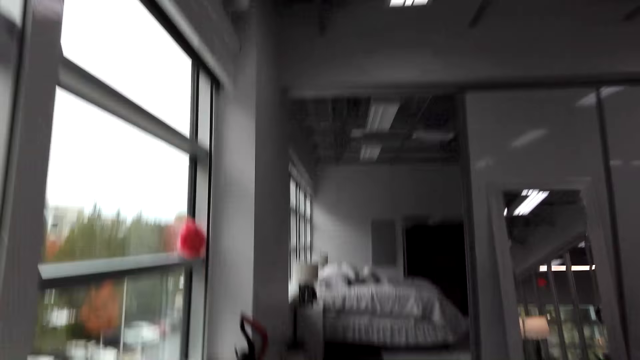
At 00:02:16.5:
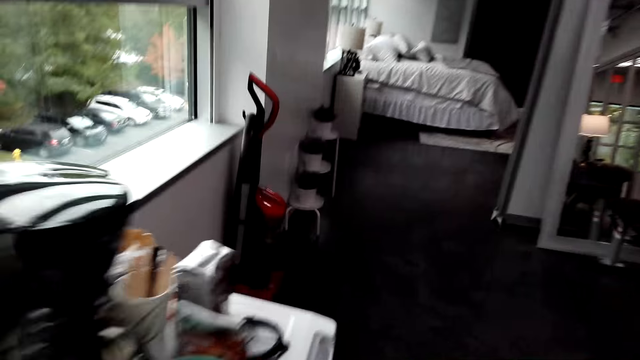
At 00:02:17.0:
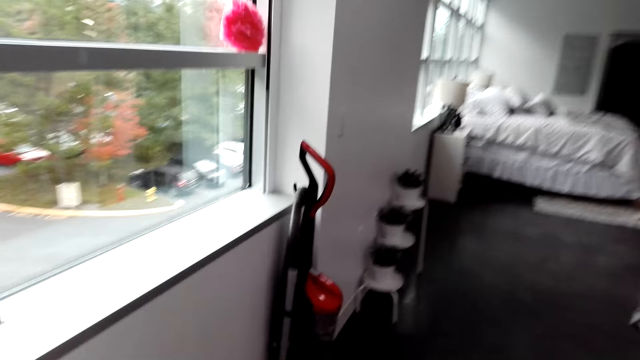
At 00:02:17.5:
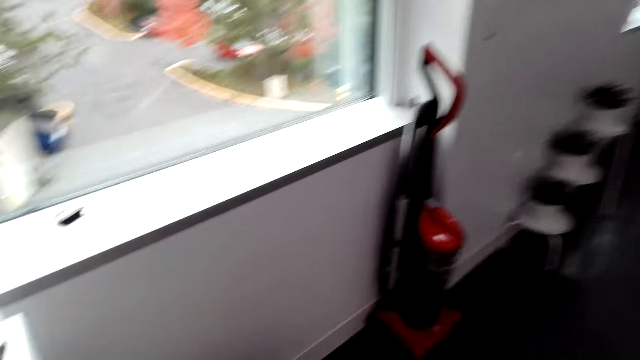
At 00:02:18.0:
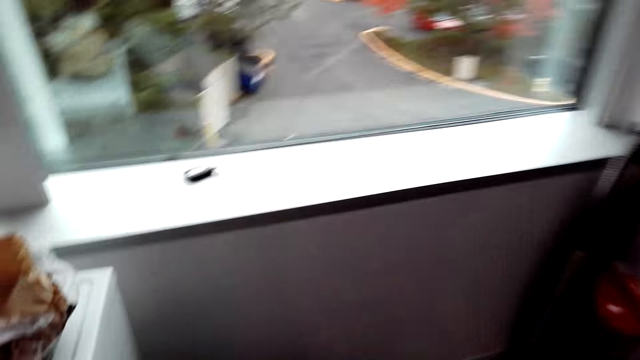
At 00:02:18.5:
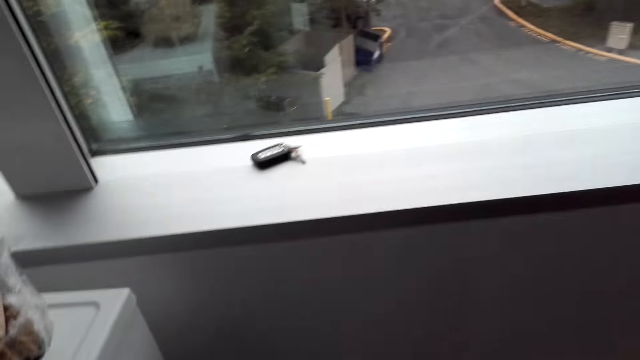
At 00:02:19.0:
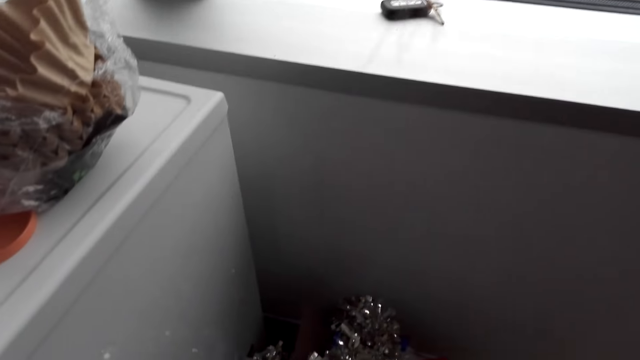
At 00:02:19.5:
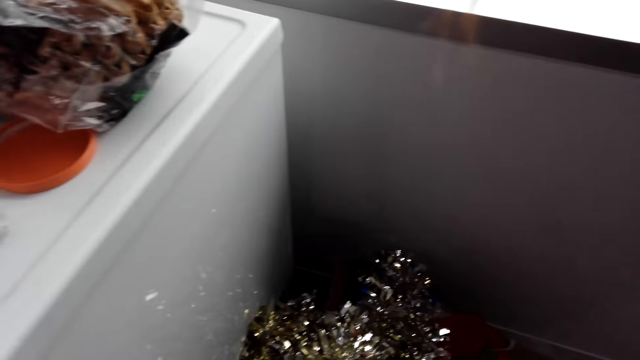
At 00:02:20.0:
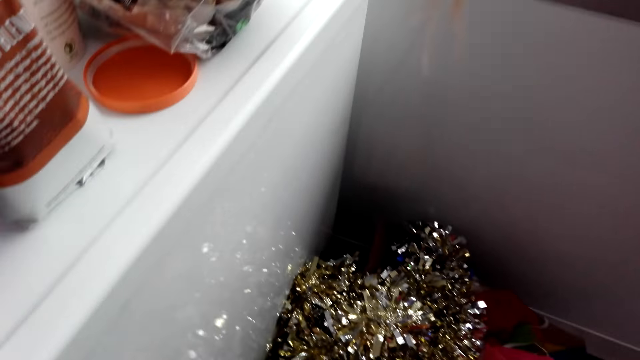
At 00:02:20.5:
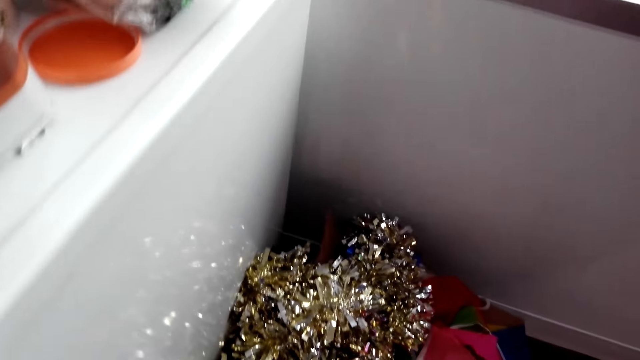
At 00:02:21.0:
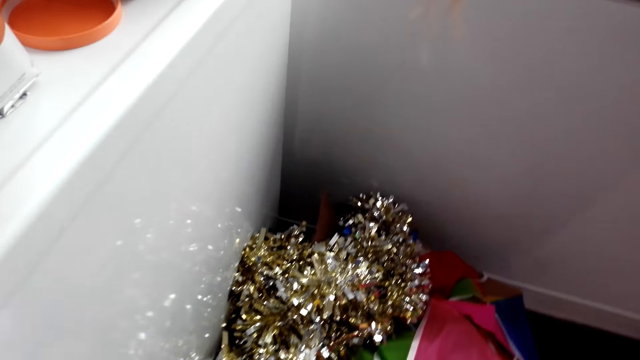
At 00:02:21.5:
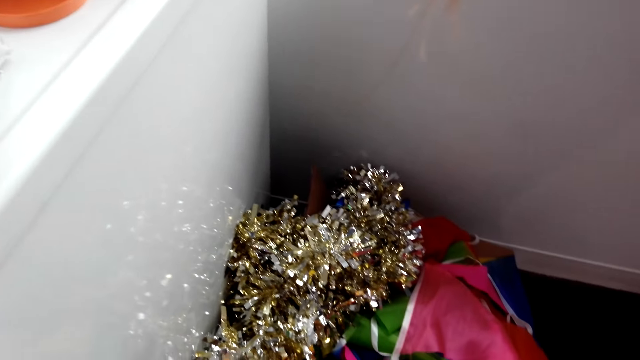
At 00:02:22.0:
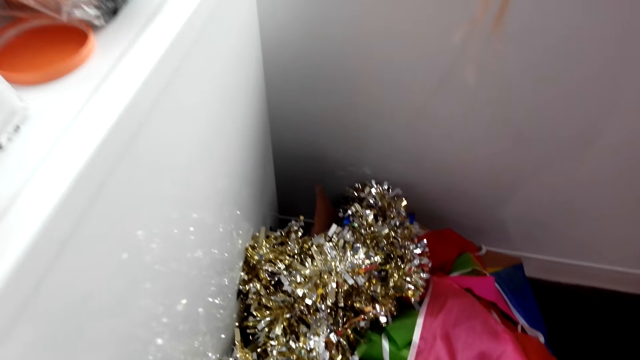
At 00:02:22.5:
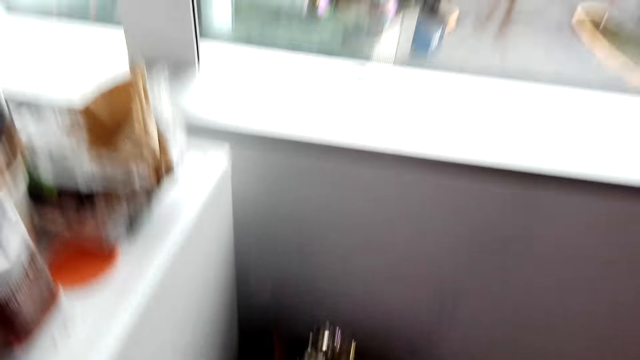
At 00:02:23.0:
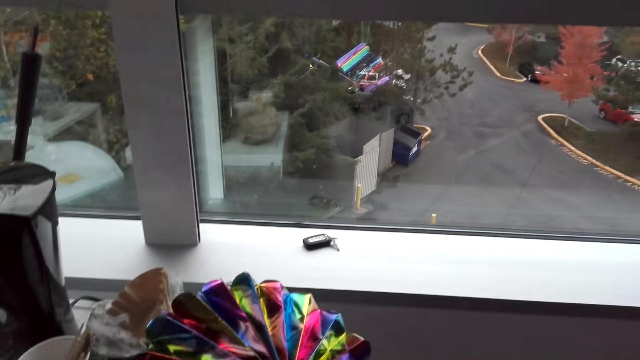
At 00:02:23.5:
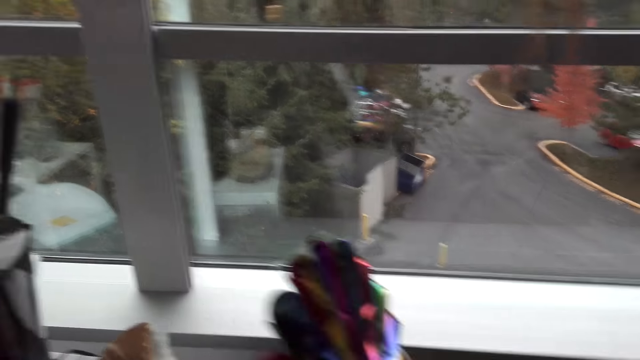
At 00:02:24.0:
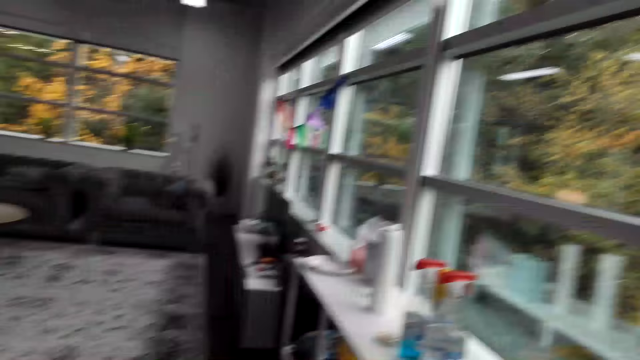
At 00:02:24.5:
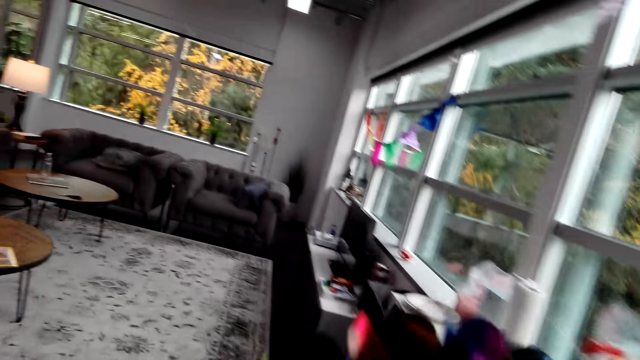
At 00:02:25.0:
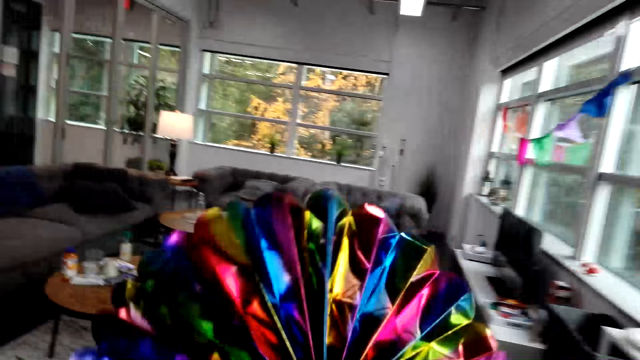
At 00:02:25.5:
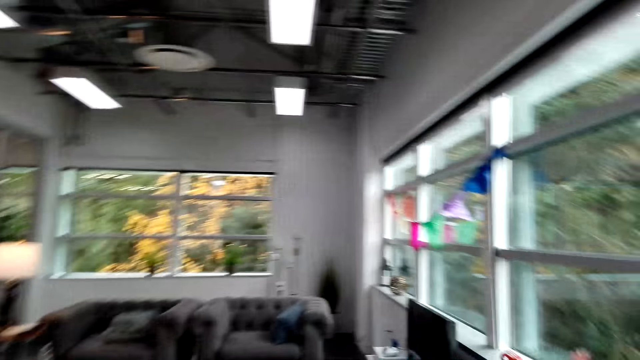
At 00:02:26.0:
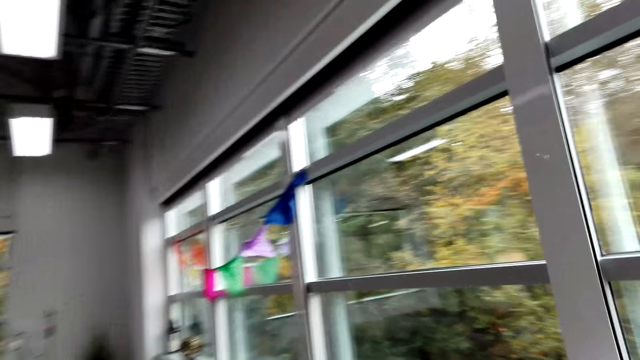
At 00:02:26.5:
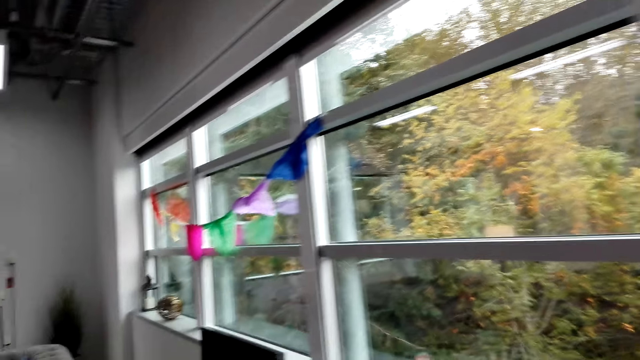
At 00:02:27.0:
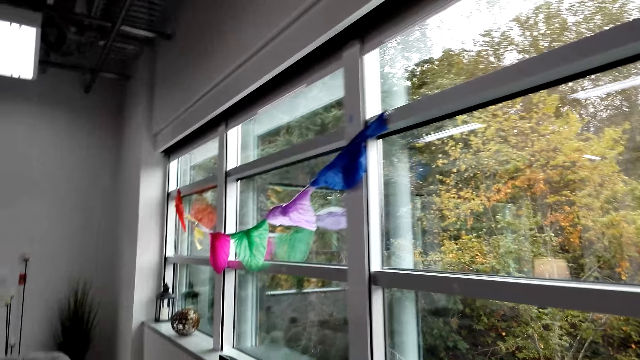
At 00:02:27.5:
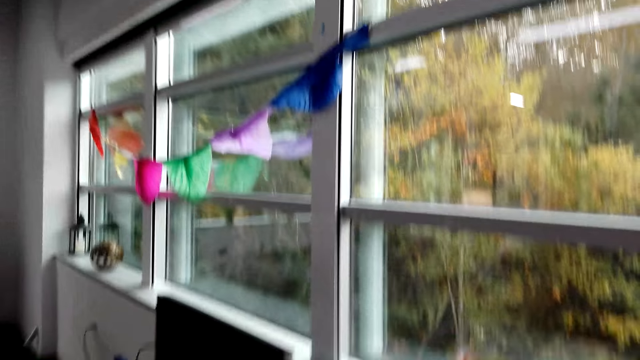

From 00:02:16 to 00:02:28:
The camera wearer walks in the room. They take the flowers or decorating ribbon.

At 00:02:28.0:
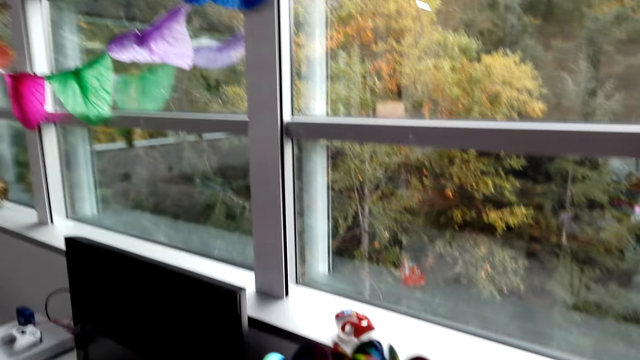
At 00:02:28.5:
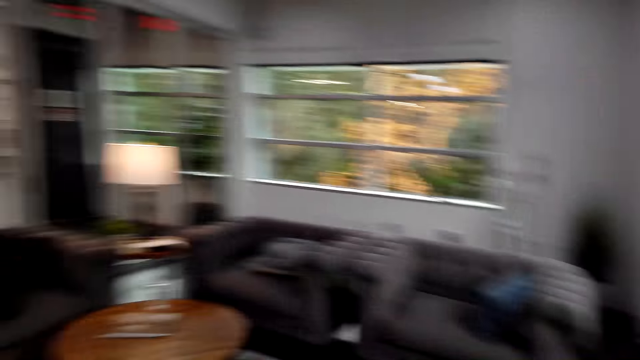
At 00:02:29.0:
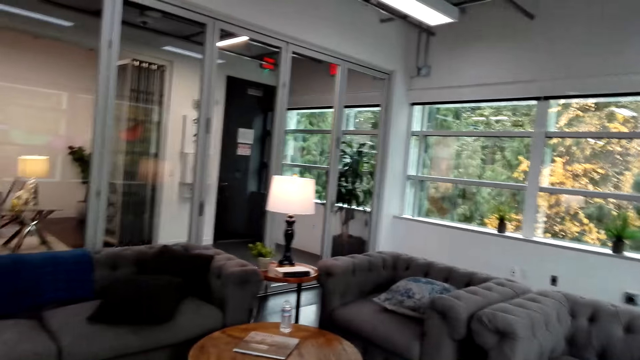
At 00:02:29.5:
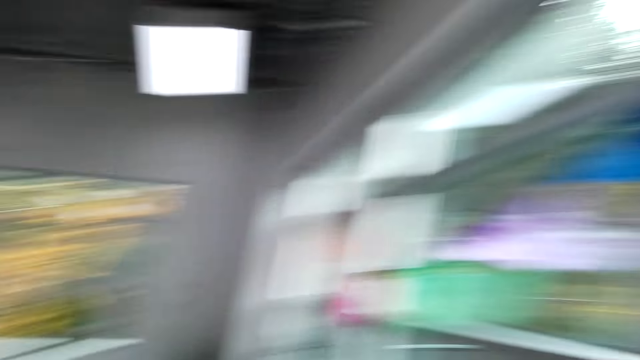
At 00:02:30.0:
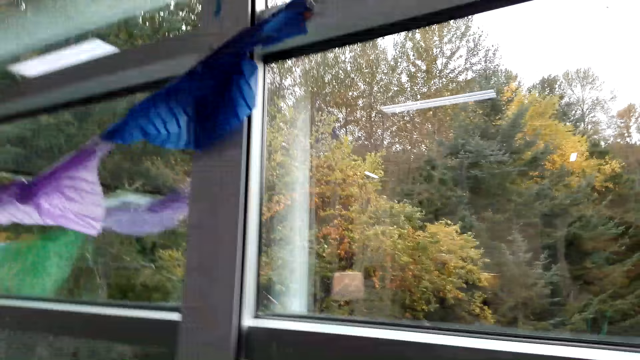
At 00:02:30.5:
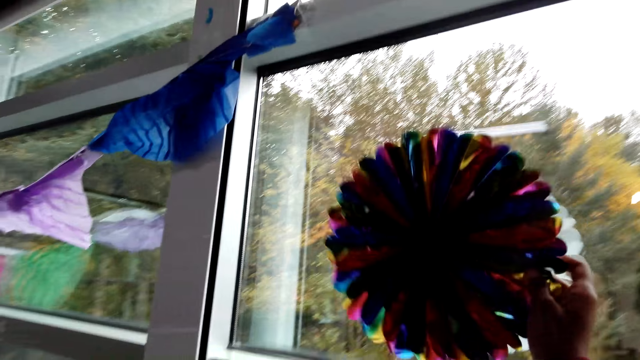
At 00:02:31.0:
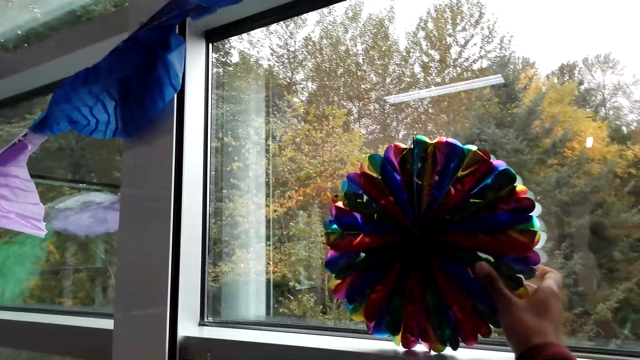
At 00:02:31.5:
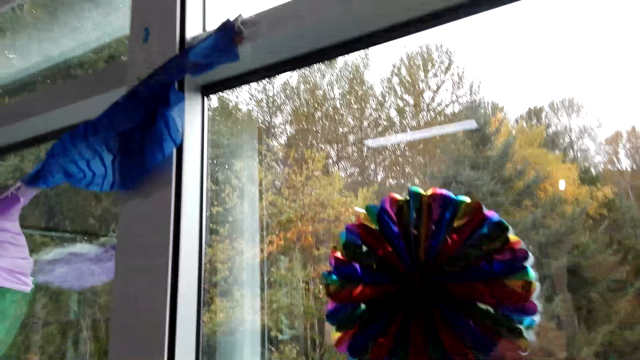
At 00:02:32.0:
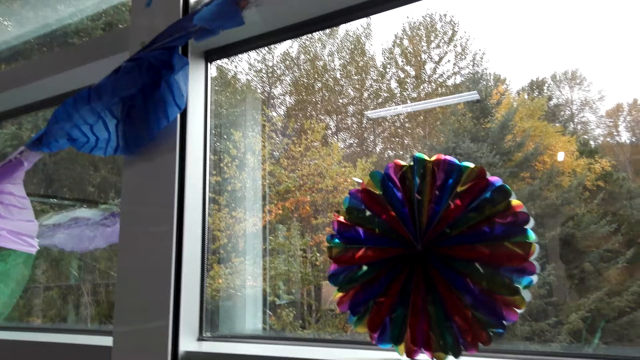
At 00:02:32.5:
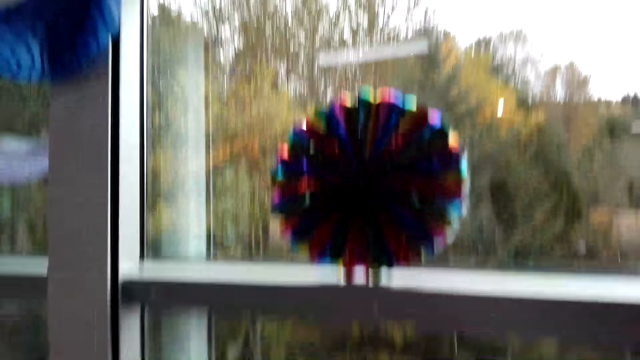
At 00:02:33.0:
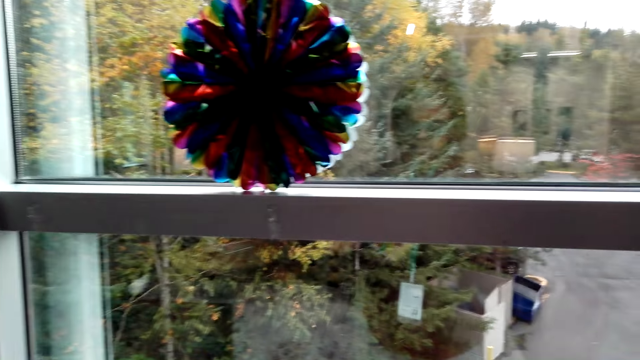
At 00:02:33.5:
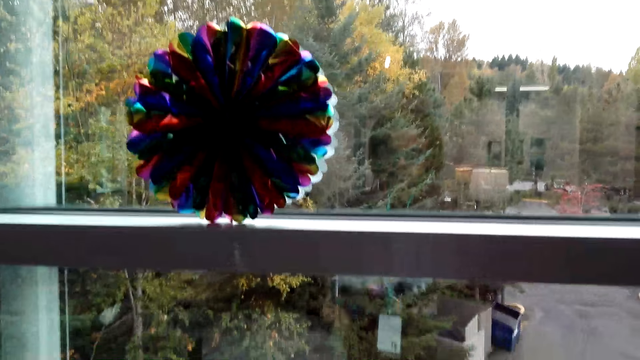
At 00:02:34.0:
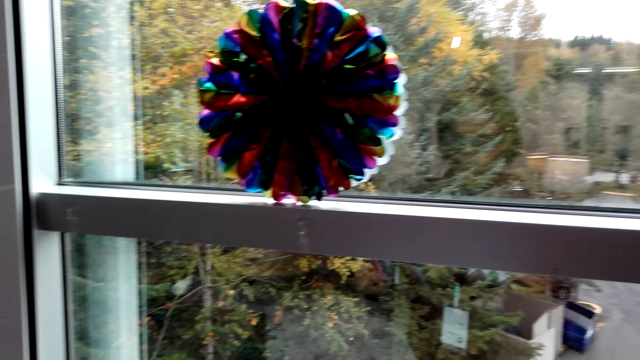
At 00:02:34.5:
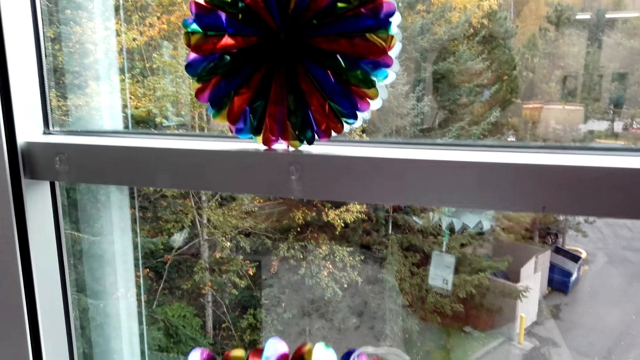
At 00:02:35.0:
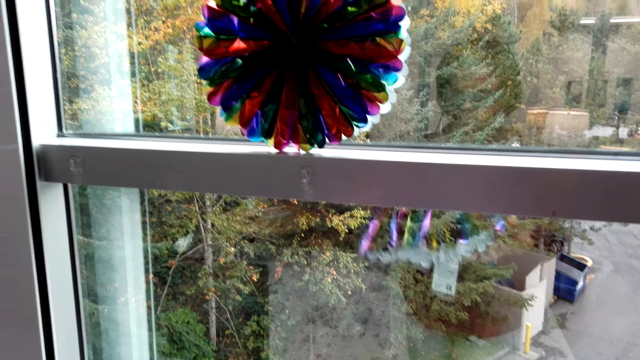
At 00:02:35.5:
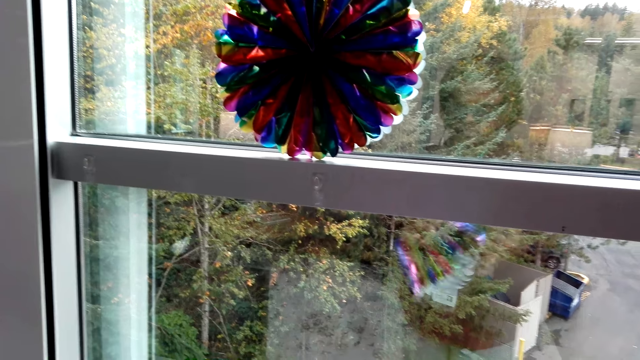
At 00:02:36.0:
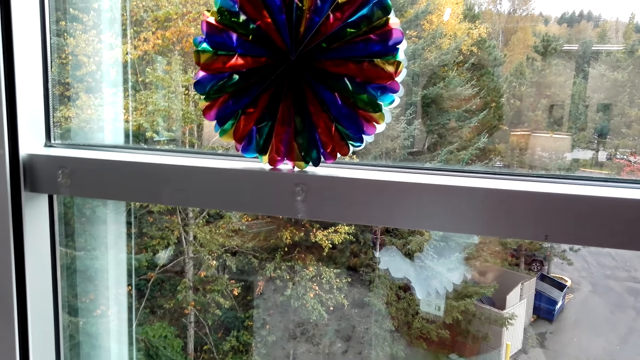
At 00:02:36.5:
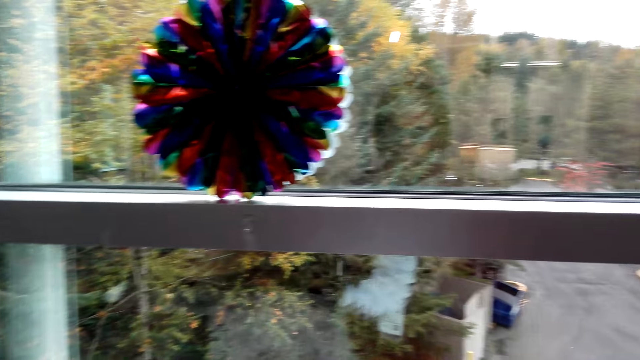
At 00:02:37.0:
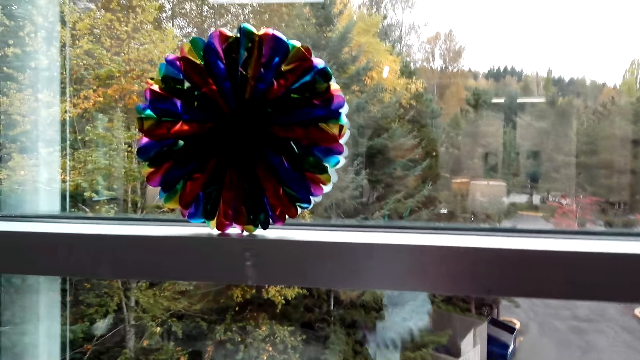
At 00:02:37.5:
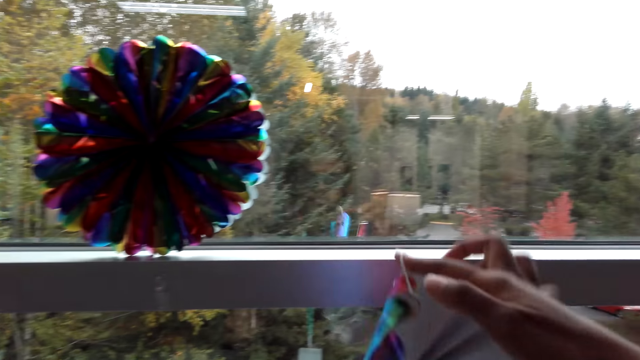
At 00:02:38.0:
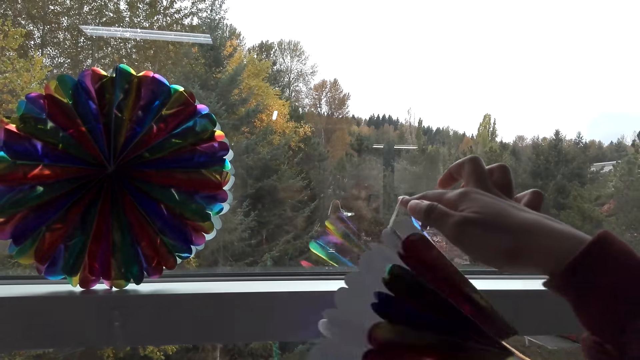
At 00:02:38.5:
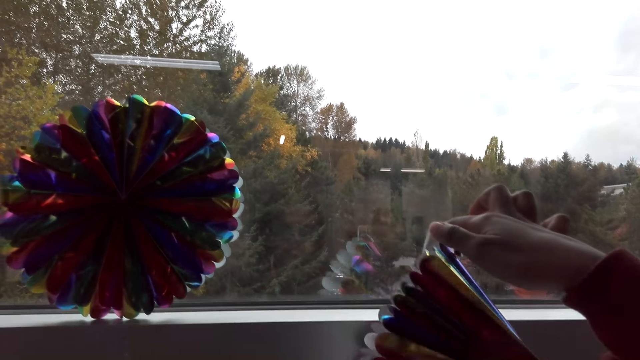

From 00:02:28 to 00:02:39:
The camera wearer looks around. They fix the flower on the glass window. They hang a decorating ribbon.
